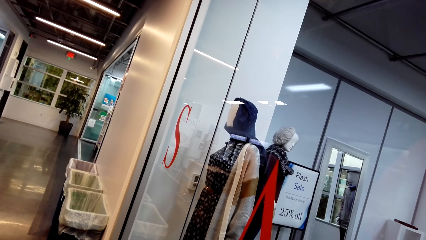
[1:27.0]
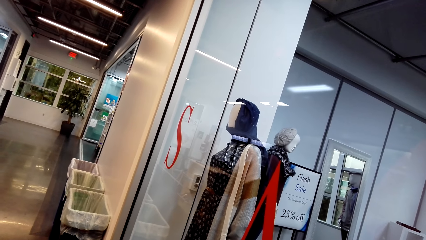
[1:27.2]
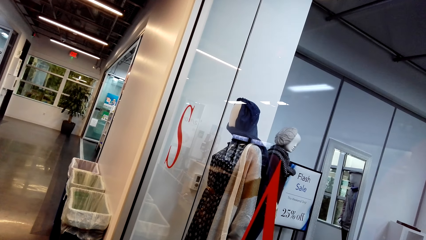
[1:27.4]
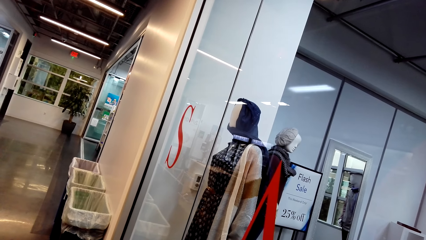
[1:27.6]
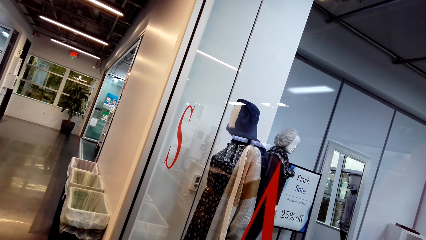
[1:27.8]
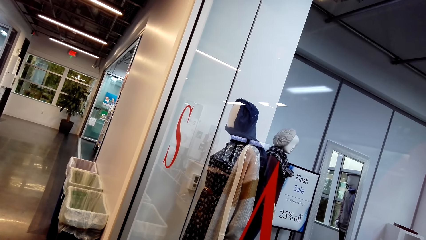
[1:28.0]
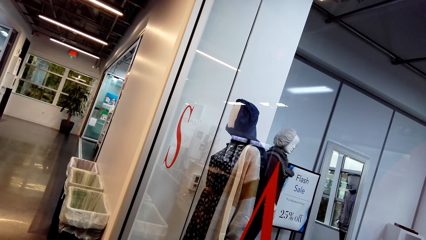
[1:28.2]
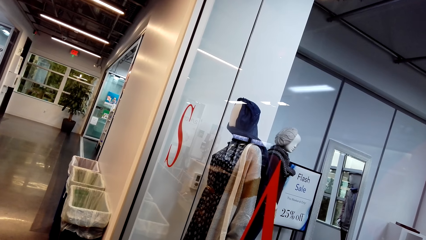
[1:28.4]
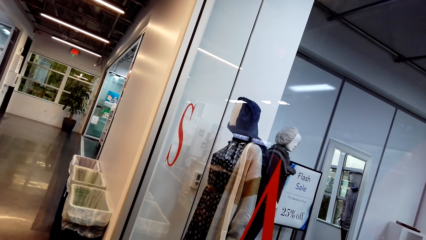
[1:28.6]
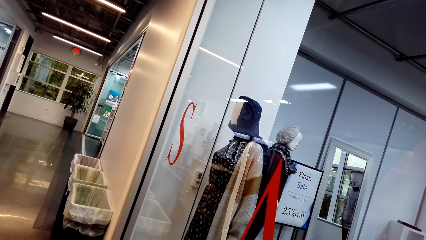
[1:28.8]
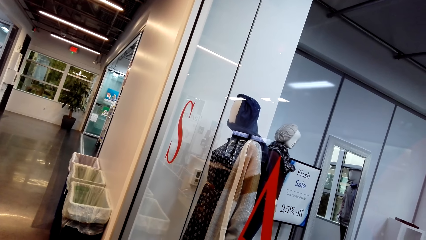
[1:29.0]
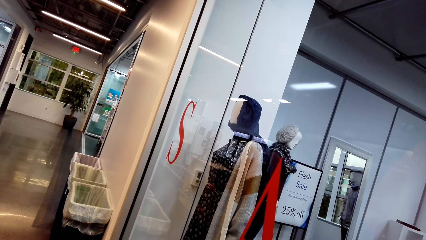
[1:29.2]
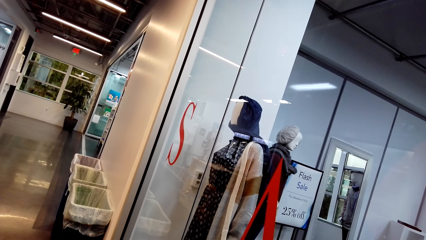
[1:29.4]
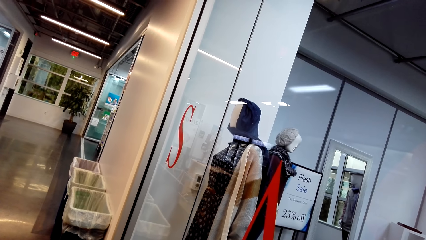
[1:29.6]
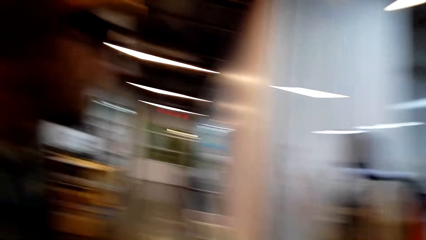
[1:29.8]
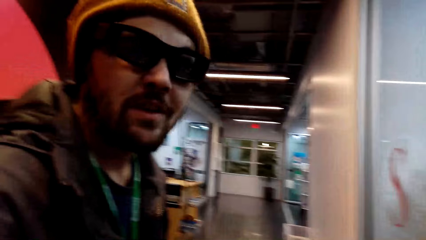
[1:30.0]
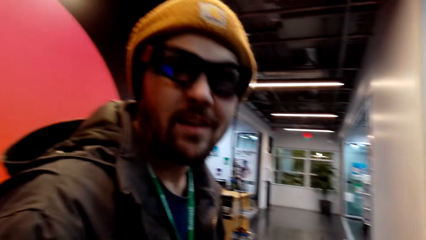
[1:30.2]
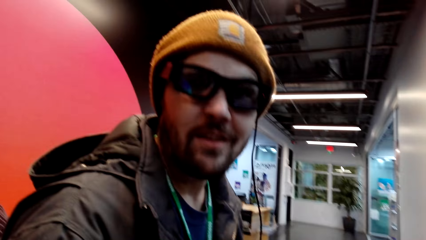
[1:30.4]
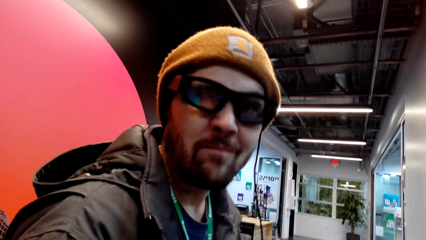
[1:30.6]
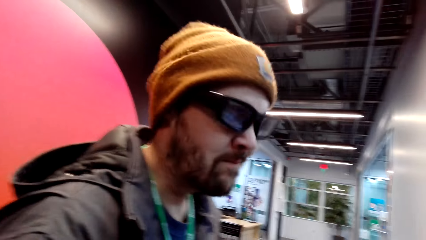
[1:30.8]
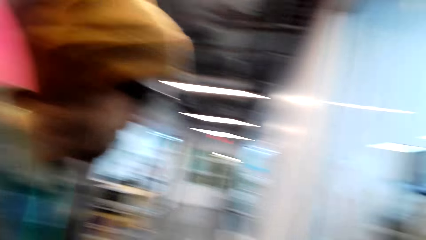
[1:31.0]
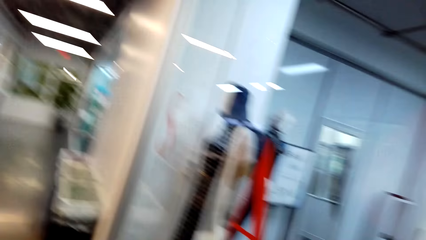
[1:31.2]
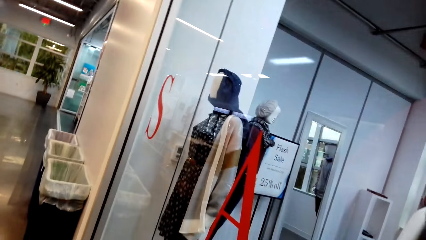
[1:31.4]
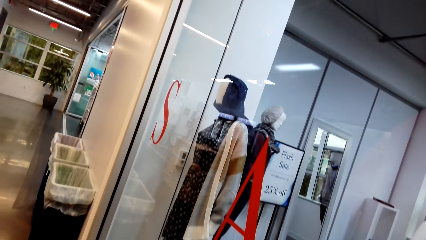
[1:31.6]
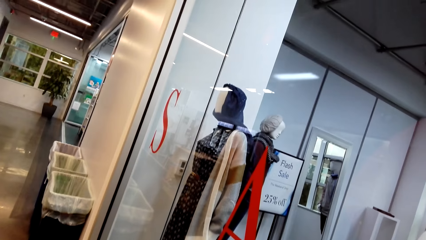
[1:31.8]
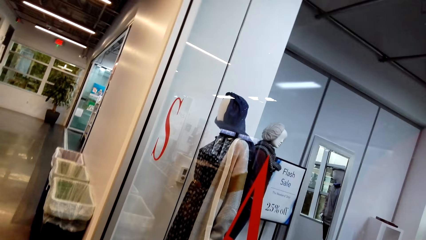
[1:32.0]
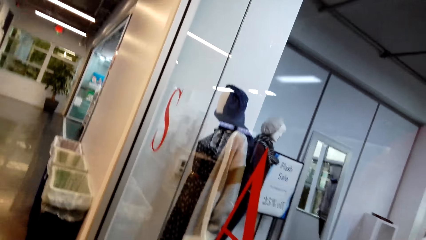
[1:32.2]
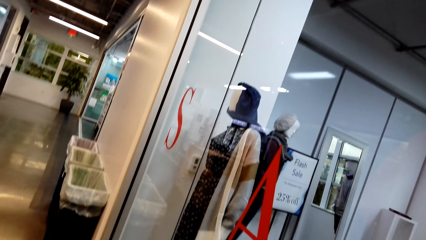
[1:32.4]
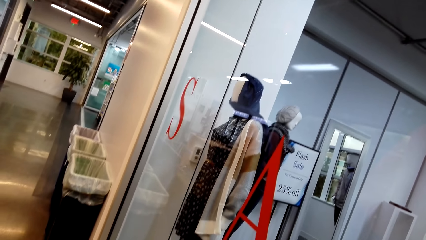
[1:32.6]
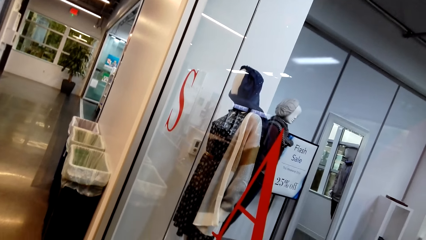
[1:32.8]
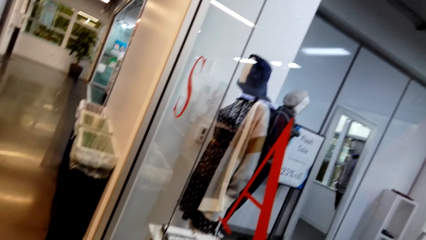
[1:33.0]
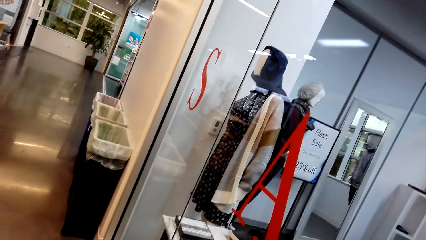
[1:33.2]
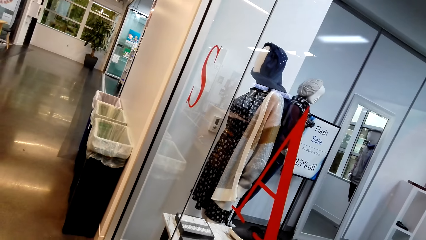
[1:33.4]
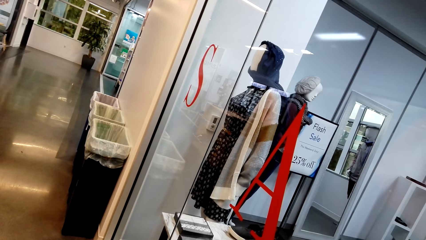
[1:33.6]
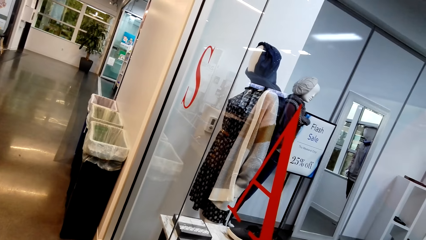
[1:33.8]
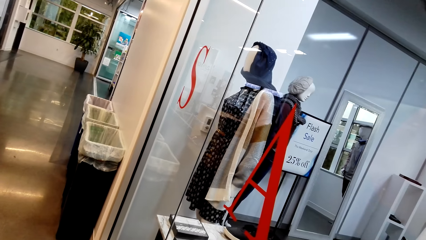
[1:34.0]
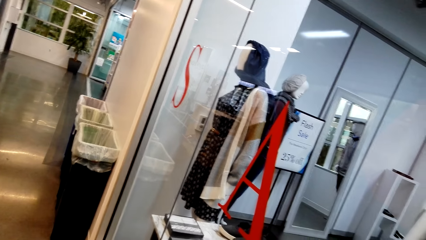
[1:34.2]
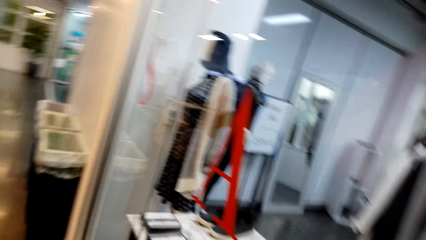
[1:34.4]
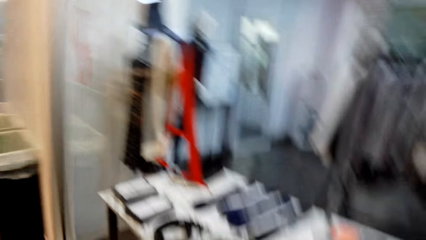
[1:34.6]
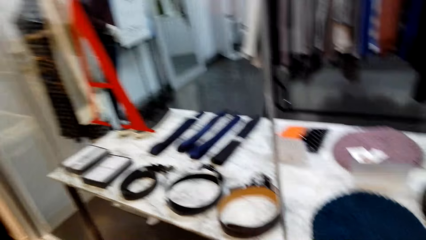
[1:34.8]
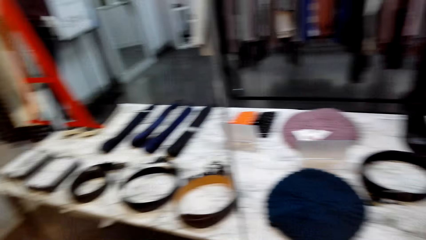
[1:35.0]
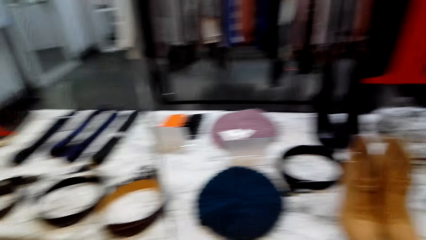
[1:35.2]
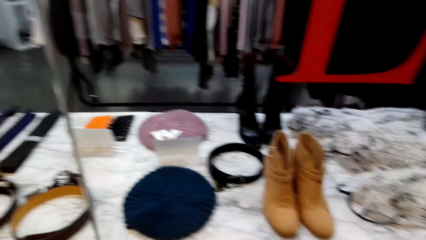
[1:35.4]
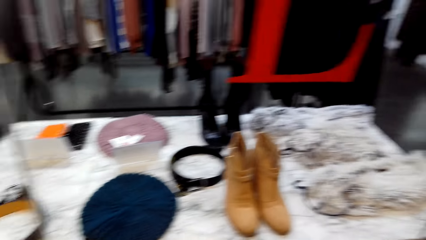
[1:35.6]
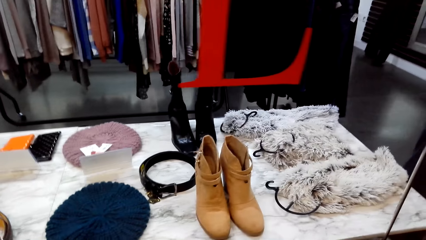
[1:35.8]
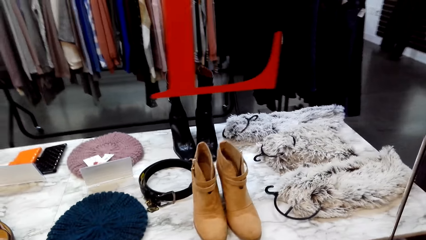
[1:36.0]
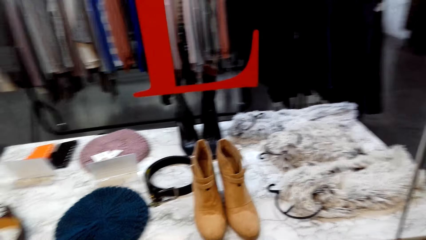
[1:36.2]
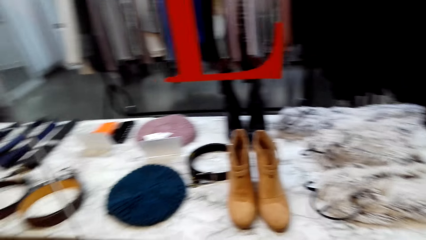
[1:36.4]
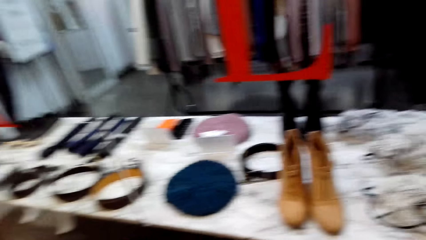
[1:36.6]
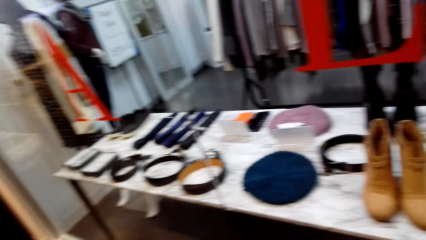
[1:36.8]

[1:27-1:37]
The camera wearer looks at the clothes.

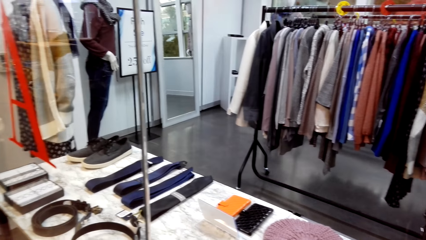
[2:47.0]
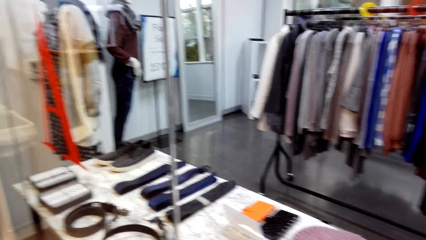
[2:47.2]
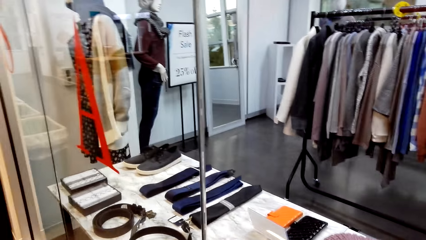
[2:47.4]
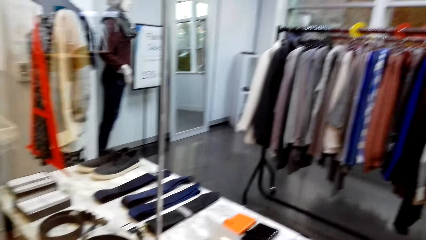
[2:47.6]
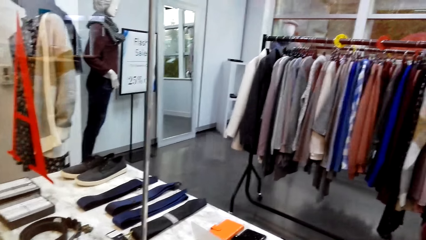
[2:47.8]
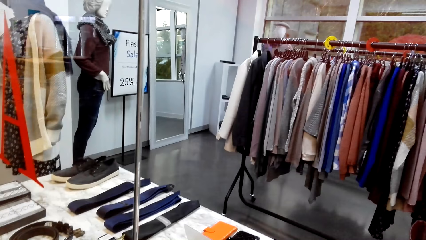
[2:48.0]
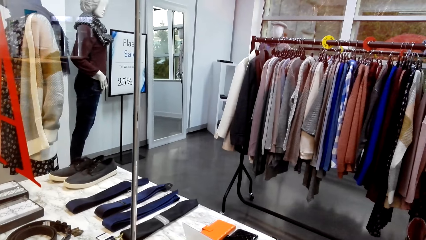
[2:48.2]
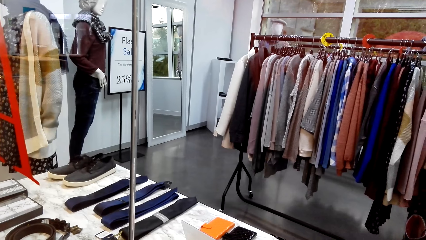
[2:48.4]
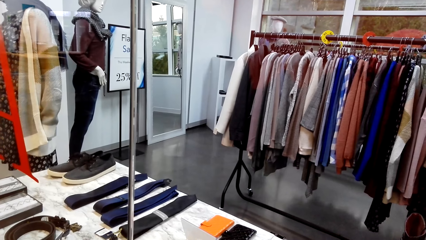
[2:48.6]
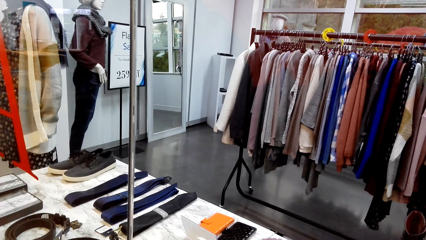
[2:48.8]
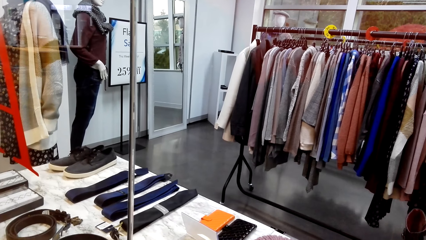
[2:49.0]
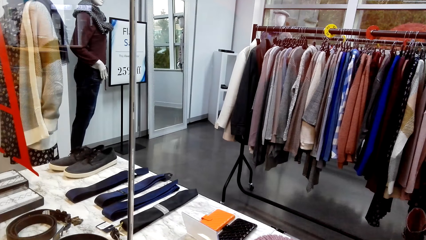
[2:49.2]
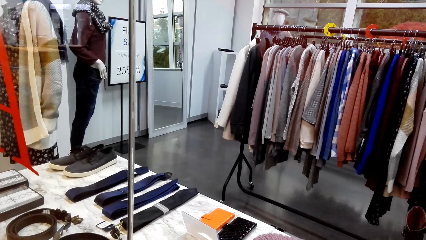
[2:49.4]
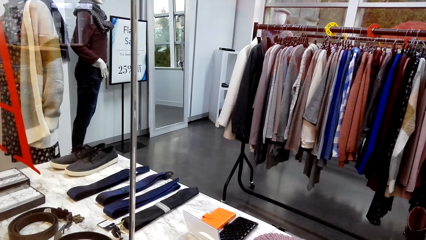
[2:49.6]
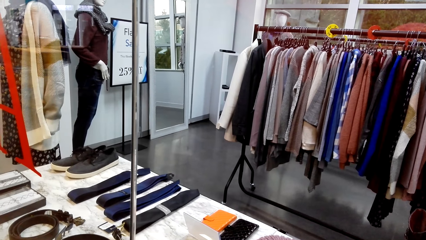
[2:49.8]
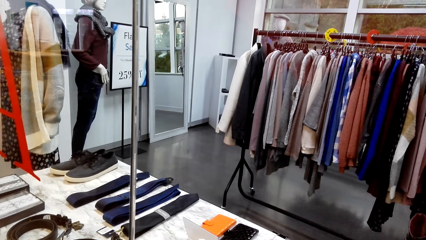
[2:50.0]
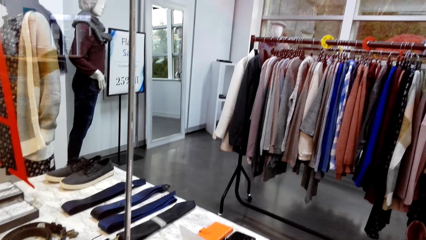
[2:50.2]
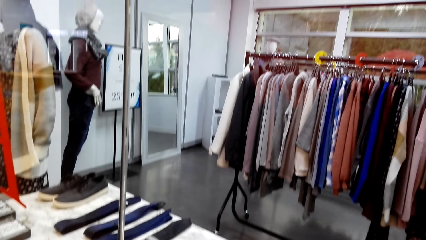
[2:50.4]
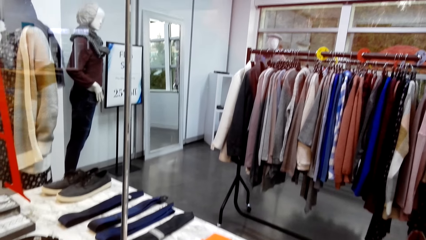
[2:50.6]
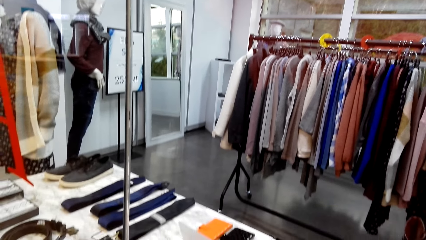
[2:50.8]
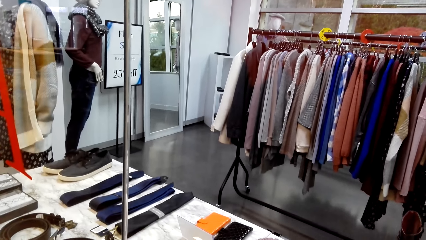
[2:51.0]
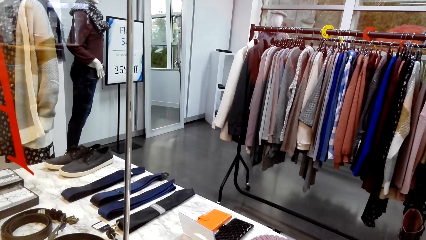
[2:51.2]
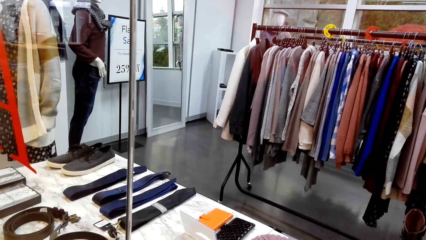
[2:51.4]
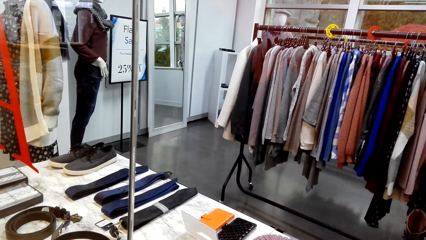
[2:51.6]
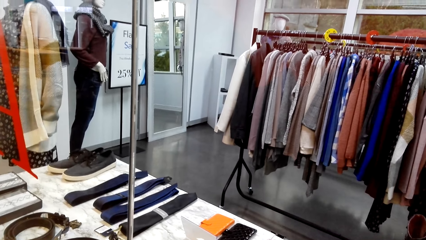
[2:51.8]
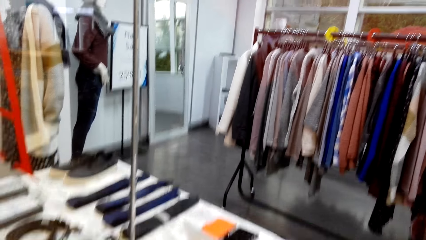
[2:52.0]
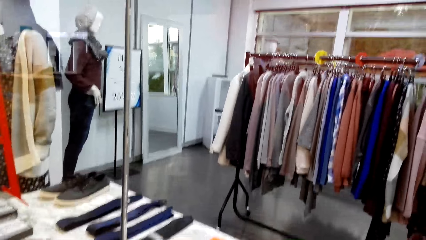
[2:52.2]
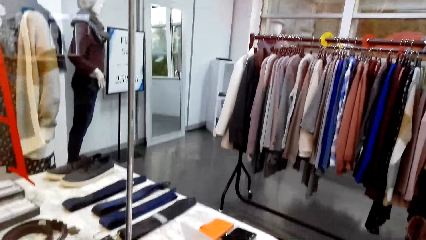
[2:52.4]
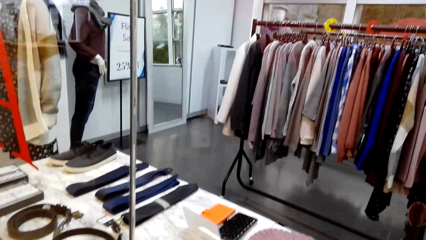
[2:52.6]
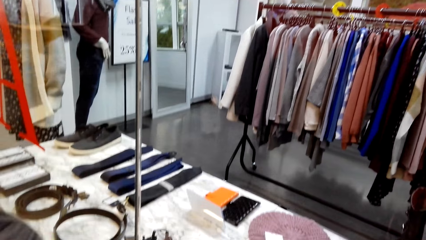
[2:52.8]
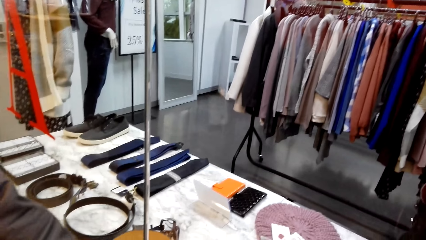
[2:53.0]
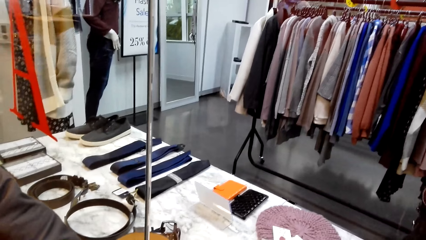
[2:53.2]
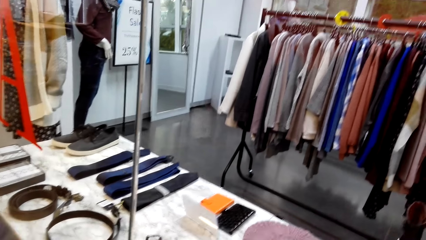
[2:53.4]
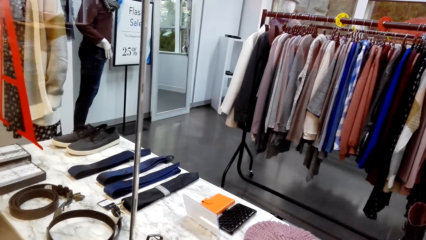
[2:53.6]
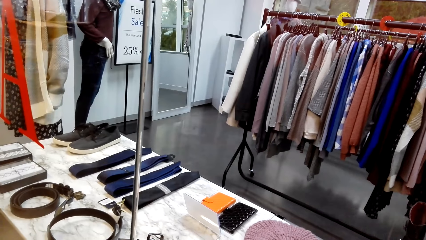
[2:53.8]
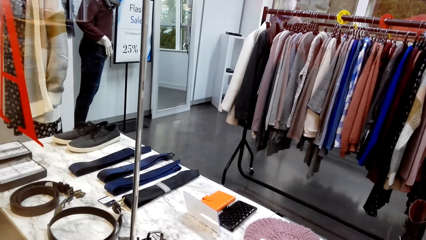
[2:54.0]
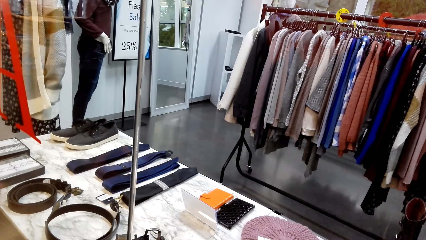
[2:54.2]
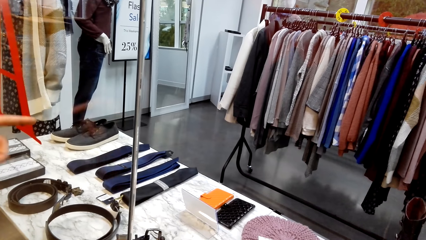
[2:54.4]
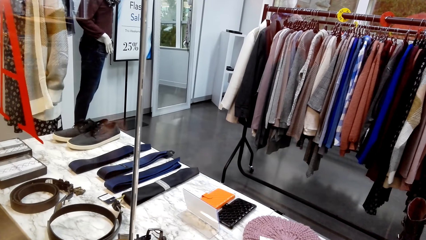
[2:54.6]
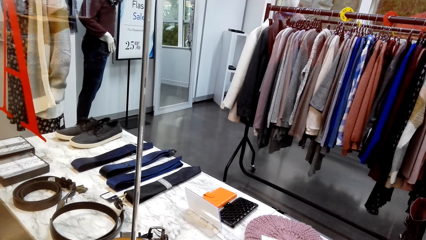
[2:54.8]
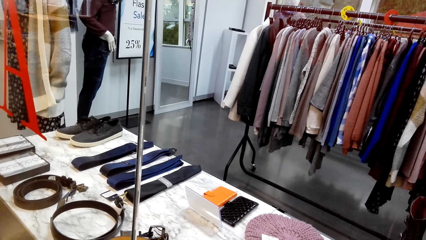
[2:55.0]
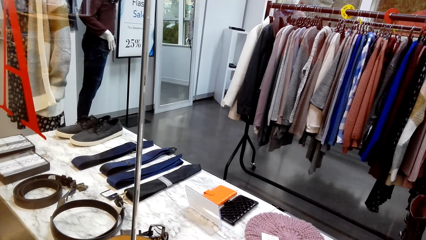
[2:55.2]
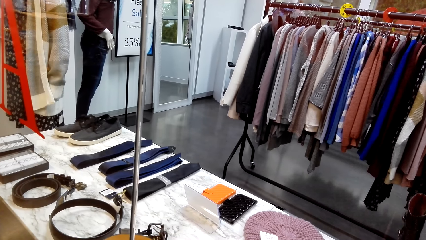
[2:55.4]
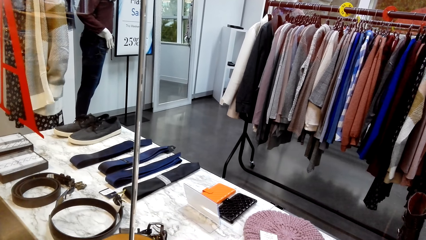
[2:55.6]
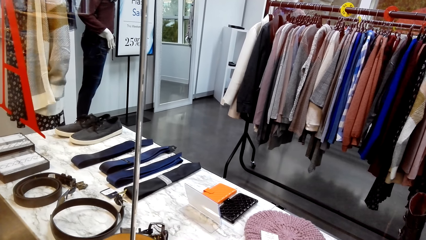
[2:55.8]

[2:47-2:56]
The camera wearer looks at the phone case.
